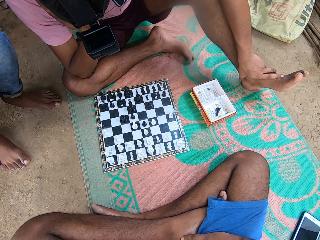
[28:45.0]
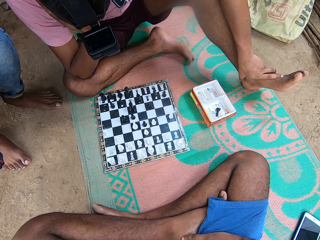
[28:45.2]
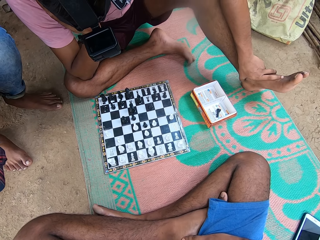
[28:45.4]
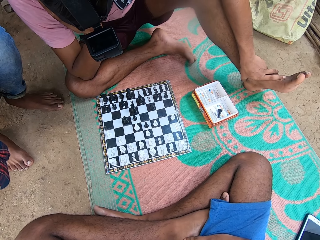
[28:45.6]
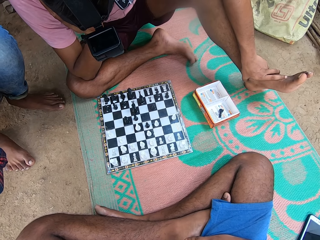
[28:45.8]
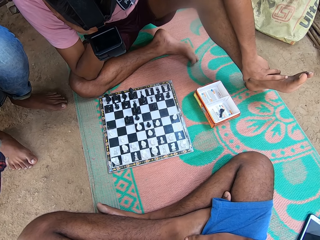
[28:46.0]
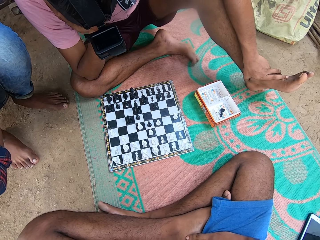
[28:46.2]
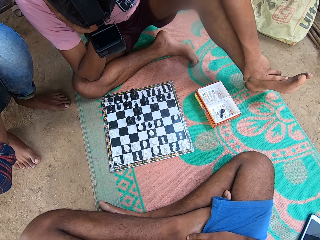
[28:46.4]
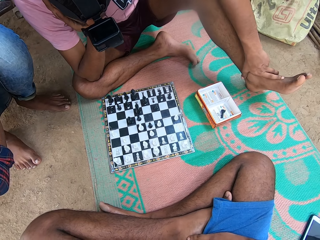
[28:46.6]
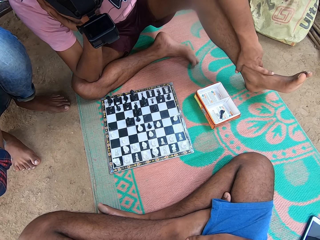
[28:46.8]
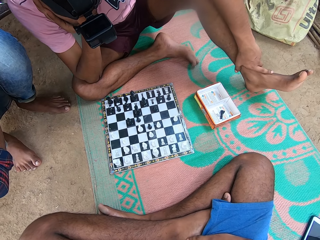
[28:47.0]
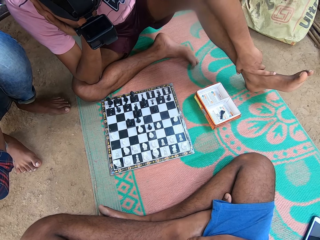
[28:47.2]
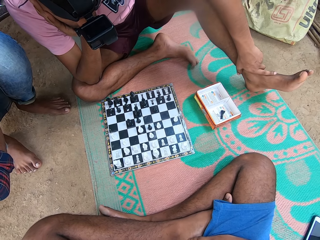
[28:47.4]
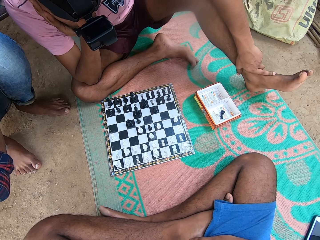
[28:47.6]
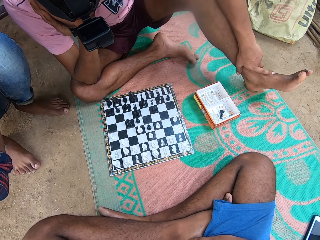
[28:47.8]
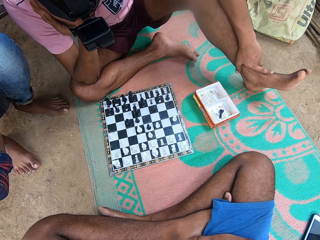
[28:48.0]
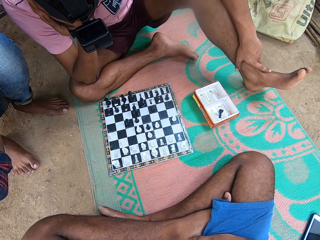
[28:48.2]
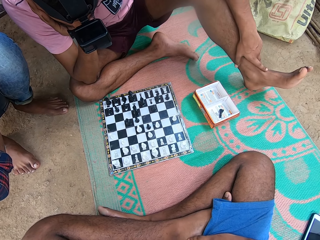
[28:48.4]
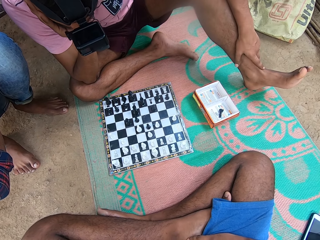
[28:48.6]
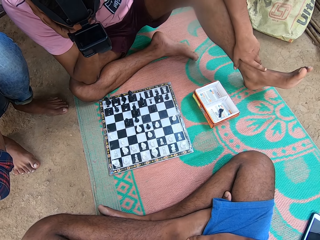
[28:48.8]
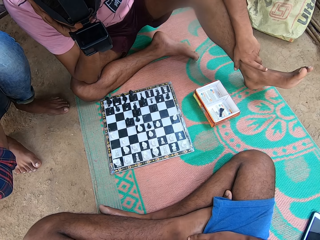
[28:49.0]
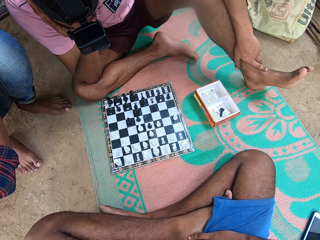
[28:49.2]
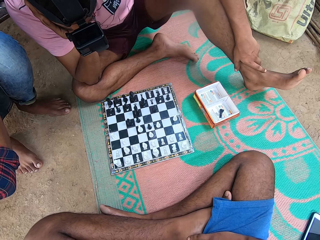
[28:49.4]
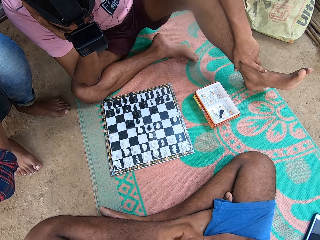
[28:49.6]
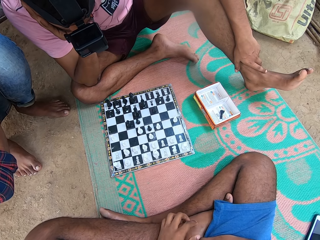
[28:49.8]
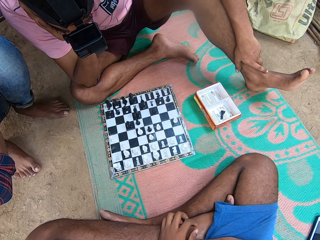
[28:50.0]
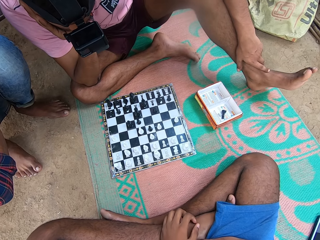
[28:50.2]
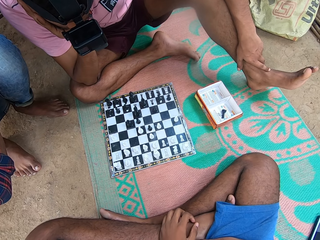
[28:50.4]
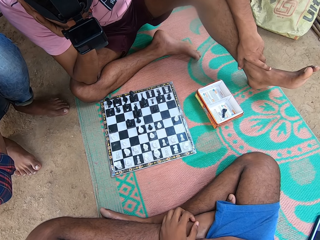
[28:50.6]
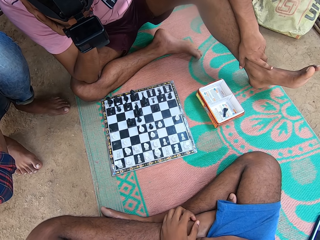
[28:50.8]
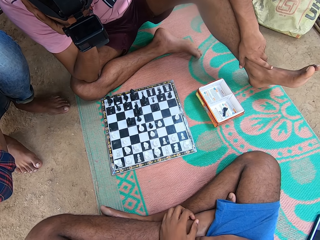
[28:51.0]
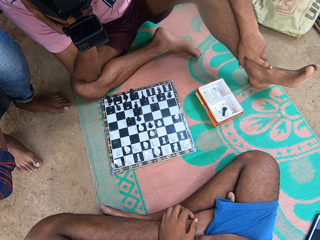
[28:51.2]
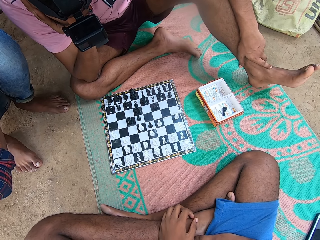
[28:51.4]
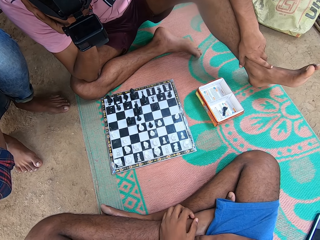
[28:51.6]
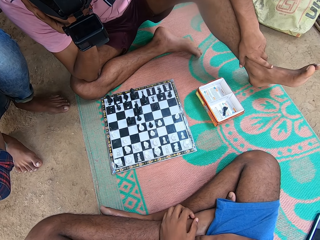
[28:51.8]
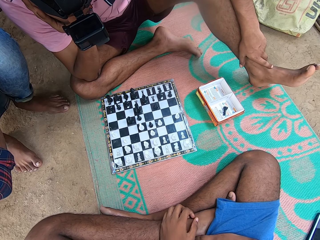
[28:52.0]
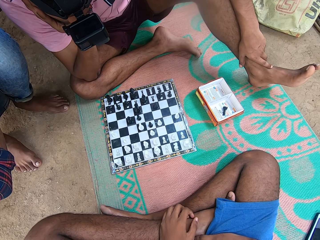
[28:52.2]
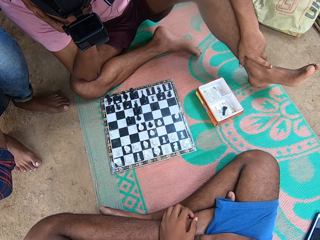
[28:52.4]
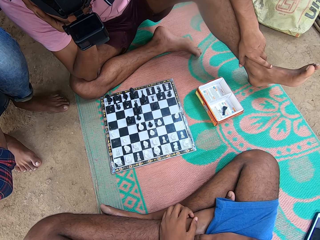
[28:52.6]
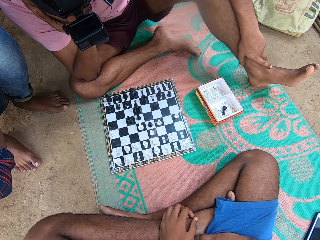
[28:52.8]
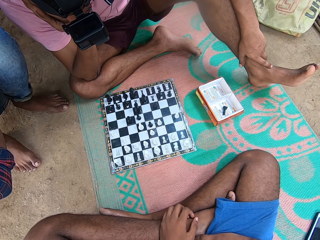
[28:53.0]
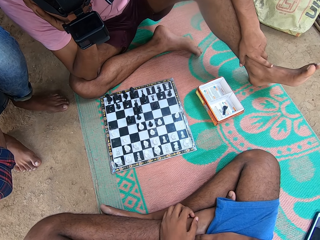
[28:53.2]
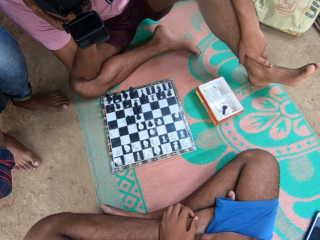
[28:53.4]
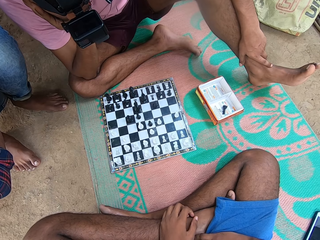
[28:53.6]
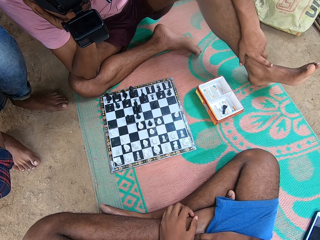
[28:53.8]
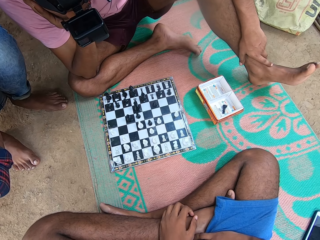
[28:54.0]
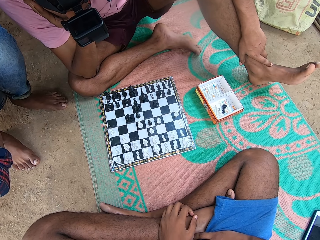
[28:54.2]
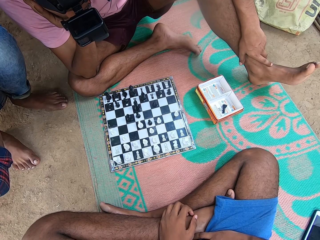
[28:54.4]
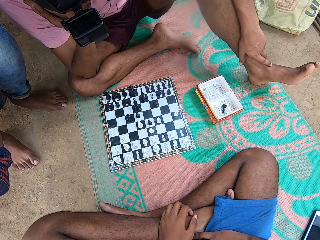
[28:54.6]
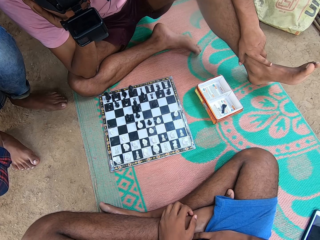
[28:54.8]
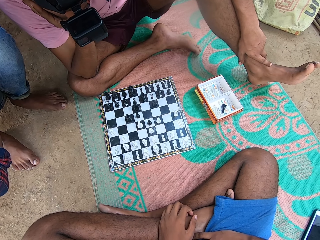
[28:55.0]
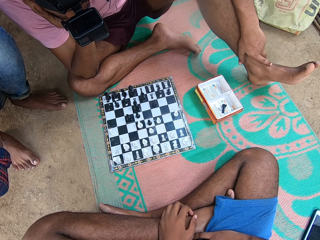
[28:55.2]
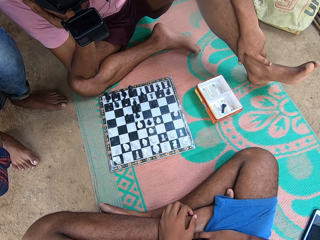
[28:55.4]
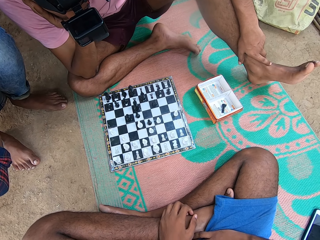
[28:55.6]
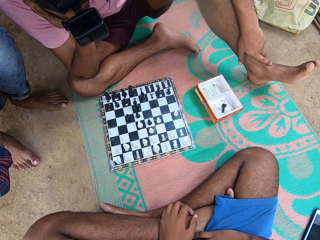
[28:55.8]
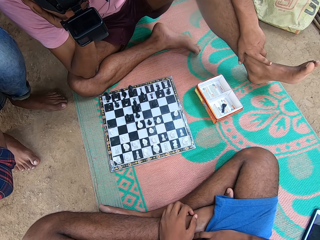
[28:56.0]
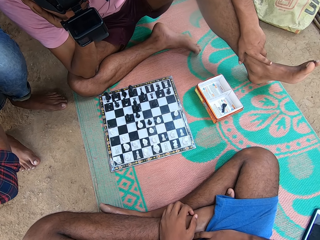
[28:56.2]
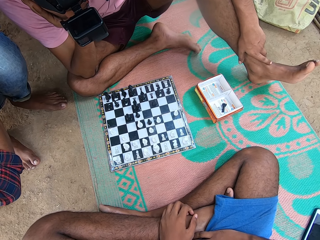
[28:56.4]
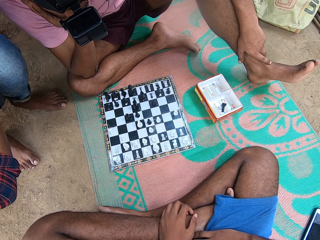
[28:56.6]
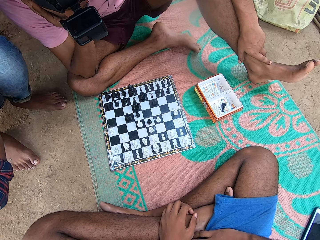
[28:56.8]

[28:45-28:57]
A man looks at the chess.

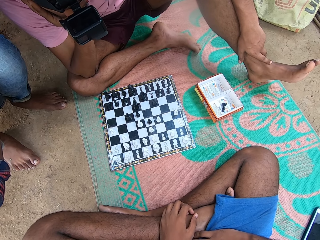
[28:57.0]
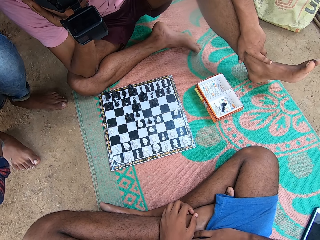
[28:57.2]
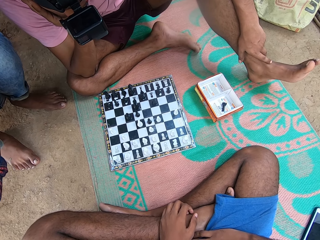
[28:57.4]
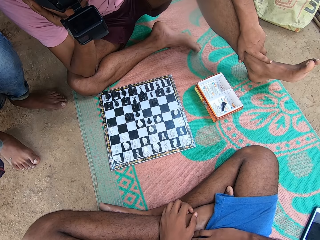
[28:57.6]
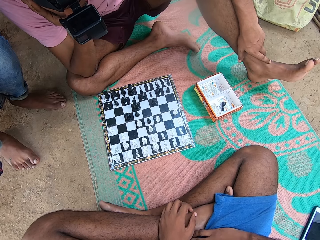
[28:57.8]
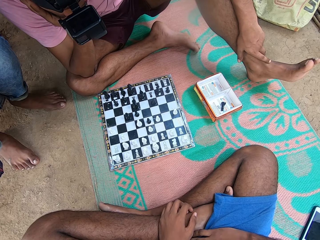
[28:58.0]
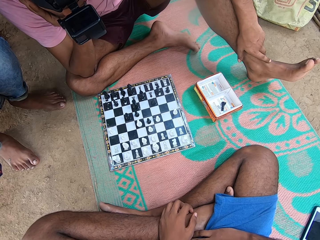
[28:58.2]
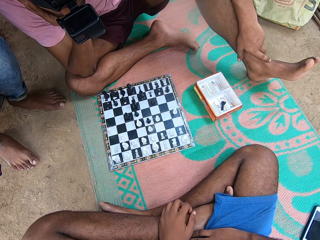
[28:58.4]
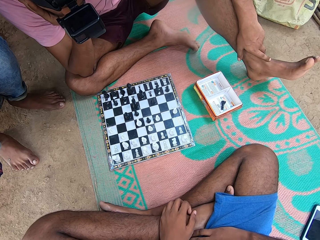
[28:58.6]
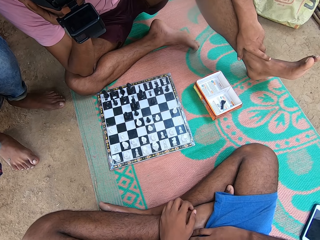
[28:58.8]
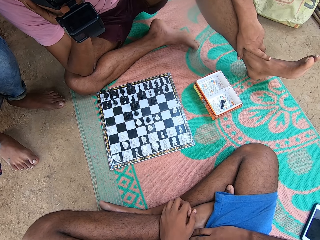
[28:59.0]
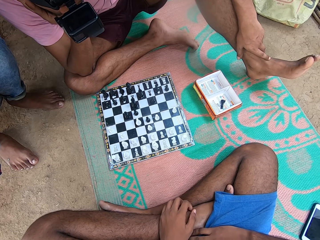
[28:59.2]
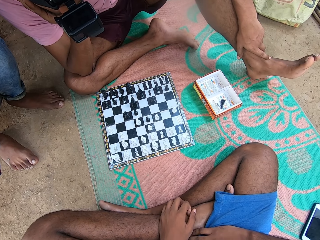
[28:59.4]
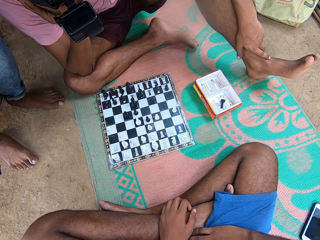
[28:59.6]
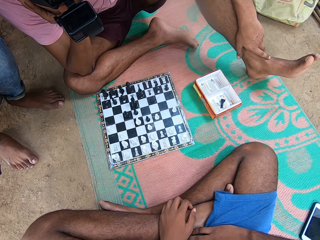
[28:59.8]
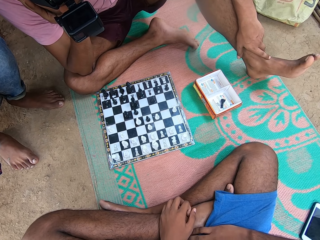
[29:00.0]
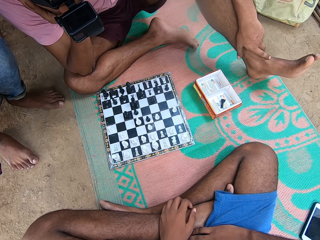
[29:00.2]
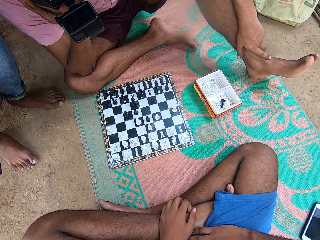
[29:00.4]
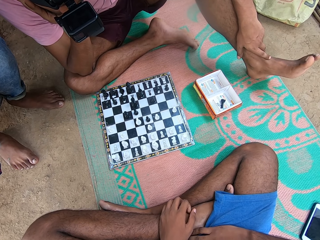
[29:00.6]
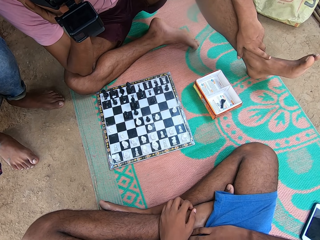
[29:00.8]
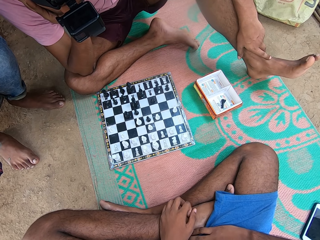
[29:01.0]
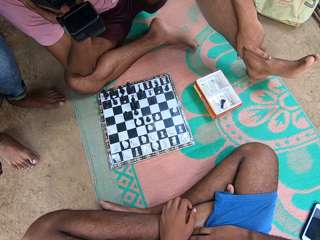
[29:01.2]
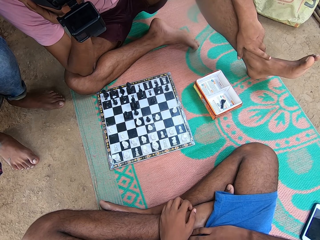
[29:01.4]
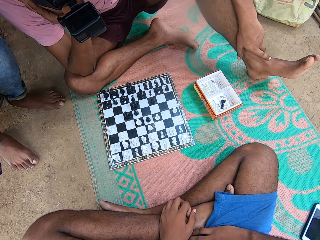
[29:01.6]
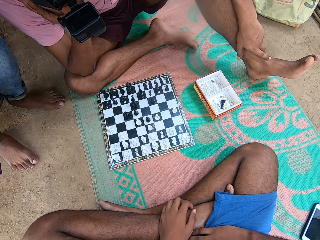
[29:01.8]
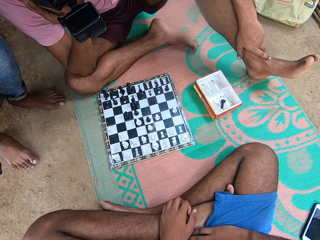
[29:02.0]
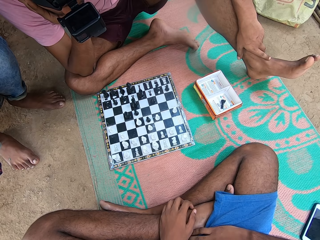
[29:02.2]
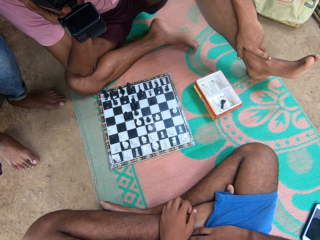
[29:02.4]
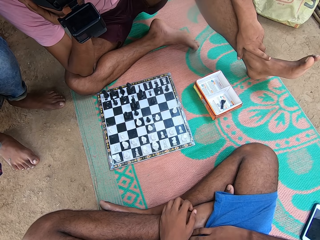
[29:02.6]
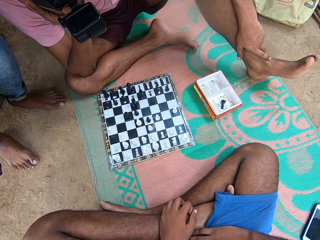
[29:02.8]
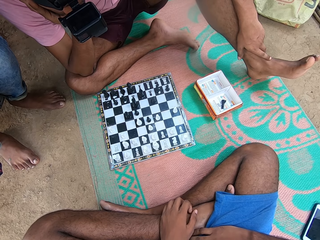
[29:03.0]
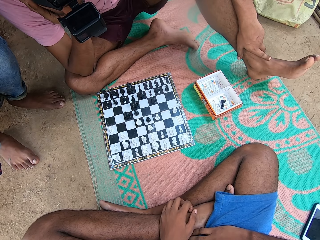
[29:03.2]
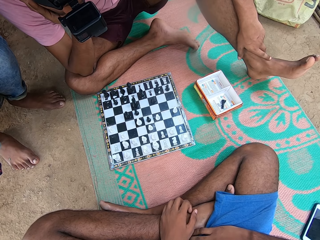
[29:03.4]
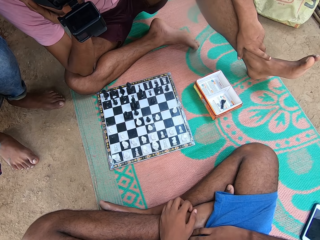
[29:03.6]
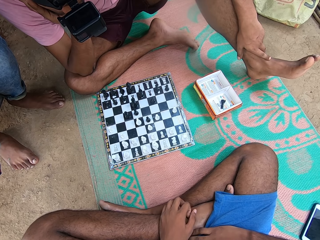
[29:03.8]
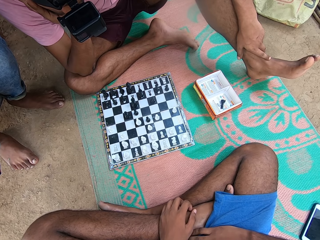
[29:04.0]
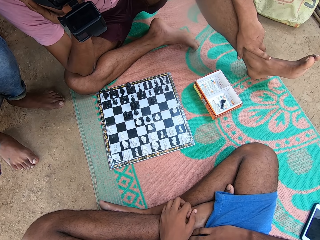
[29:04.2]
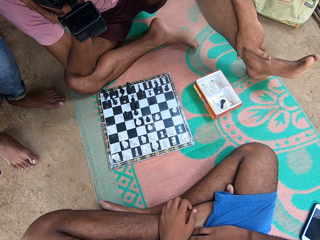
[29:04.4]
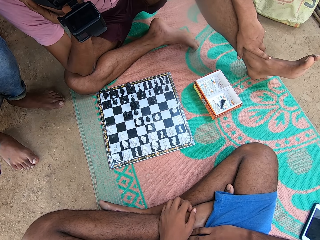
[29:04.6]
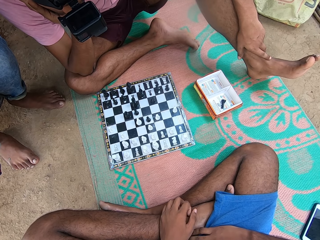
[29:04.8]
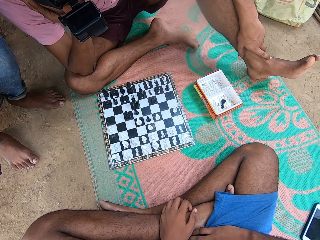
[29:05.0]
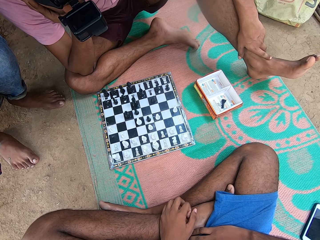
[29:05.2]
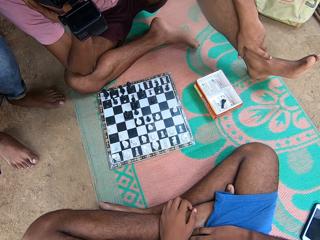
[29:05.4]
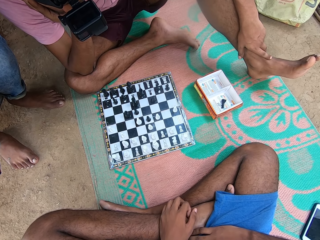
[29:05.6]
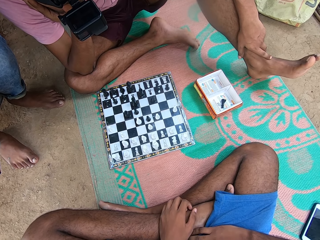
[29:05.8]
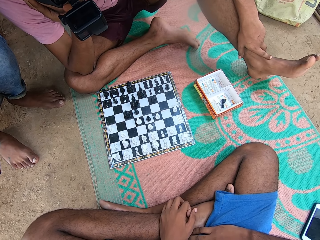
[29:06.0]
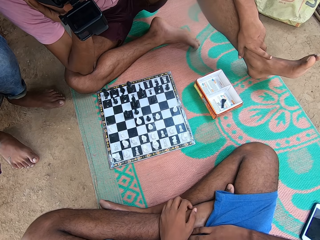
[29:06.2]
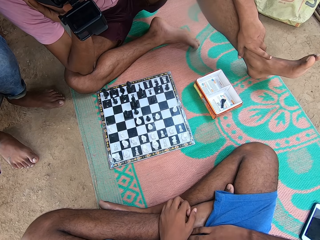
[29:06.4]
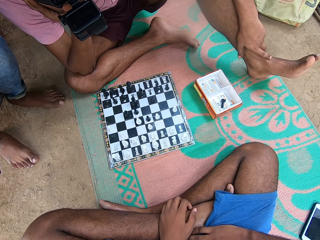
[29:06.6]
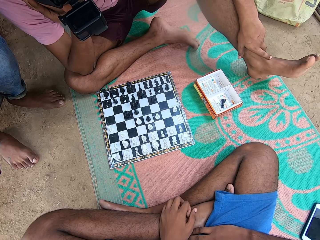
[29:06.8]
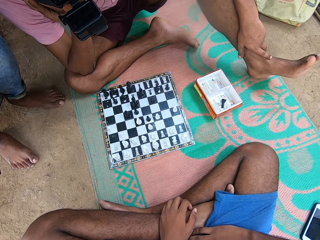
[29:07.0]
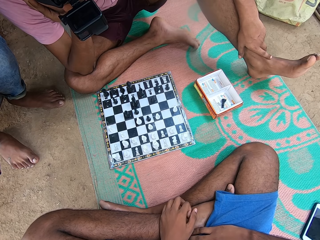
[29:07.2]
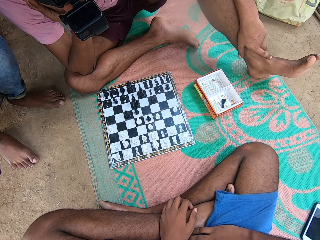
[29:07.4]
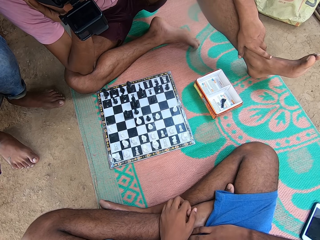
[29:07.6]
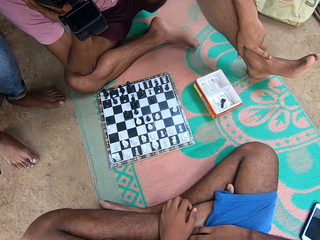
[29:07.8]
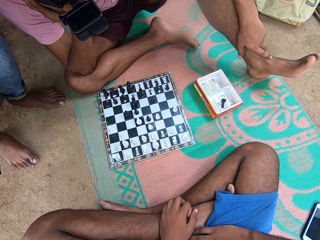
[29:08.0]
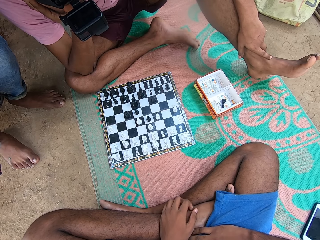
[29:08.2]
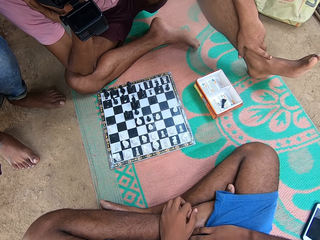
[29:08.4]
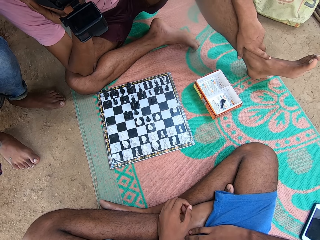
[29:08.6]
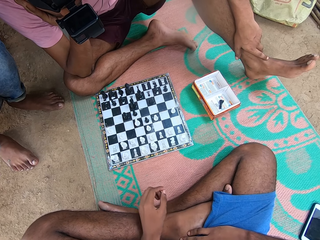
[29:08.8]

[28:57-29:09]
The camera wearer scratches his leg.
